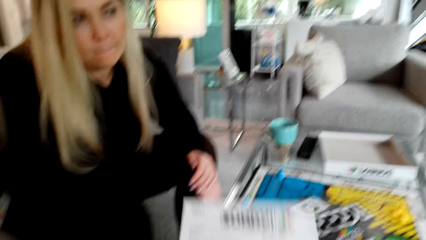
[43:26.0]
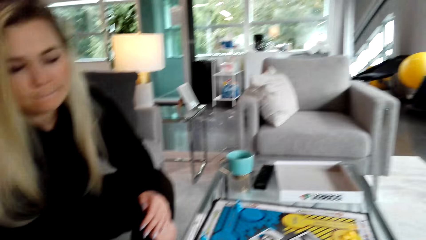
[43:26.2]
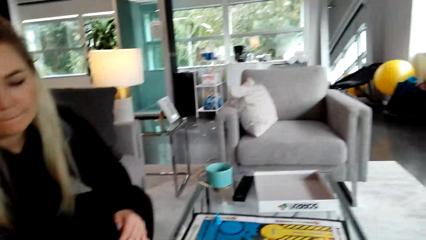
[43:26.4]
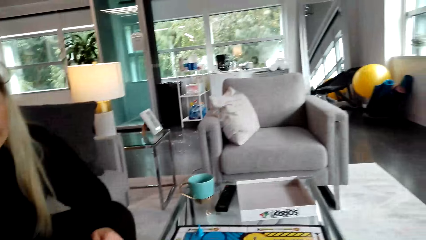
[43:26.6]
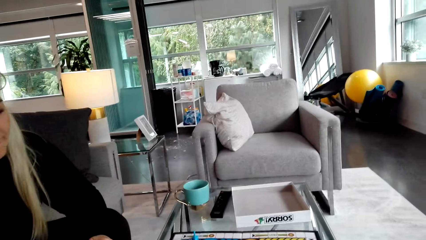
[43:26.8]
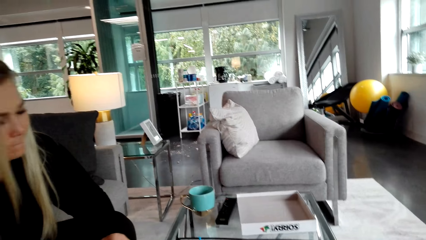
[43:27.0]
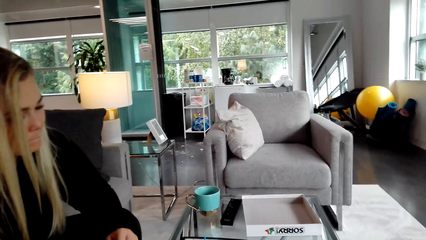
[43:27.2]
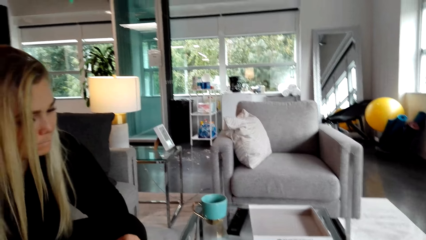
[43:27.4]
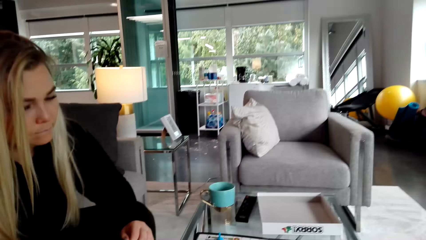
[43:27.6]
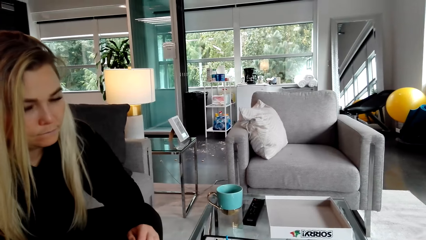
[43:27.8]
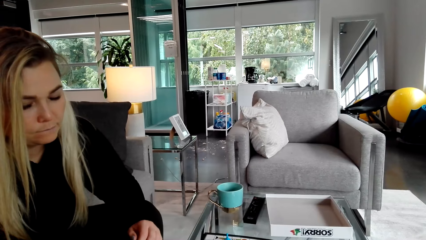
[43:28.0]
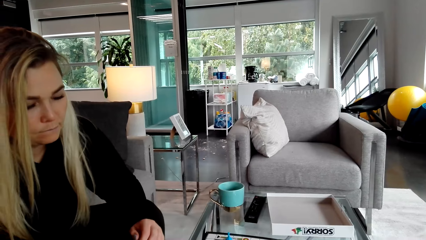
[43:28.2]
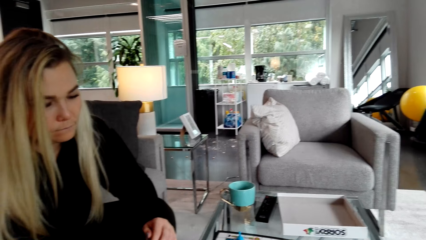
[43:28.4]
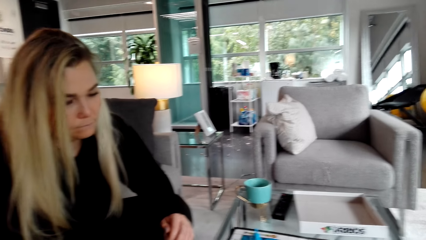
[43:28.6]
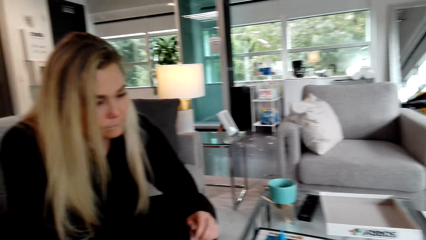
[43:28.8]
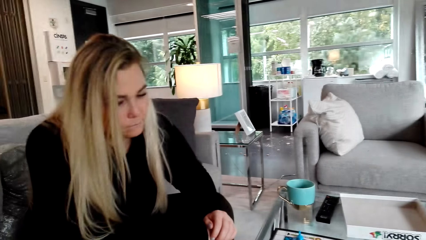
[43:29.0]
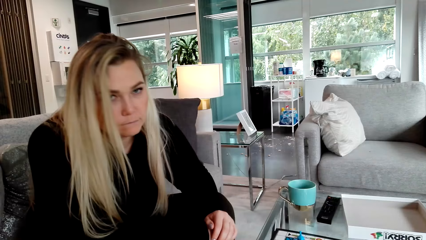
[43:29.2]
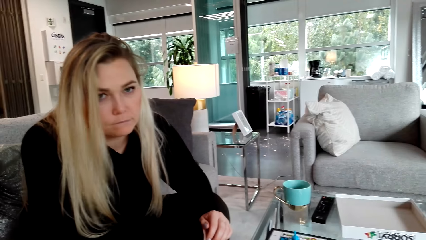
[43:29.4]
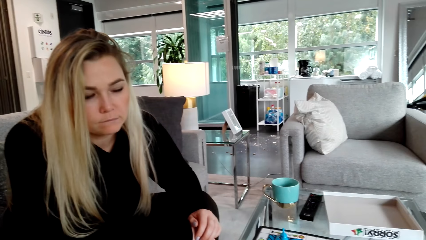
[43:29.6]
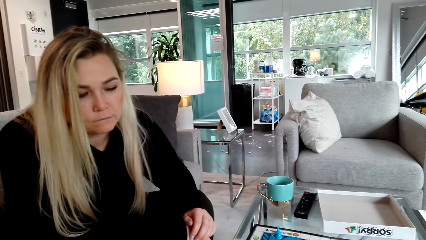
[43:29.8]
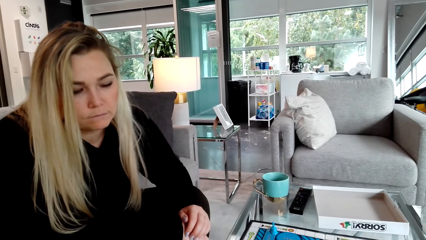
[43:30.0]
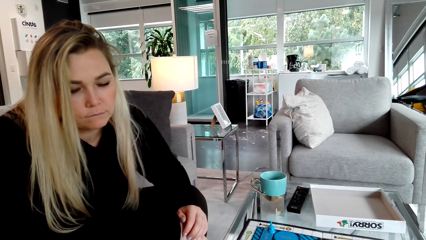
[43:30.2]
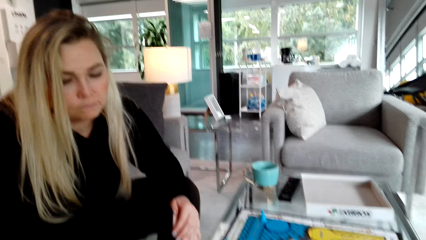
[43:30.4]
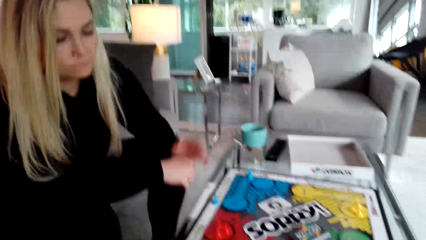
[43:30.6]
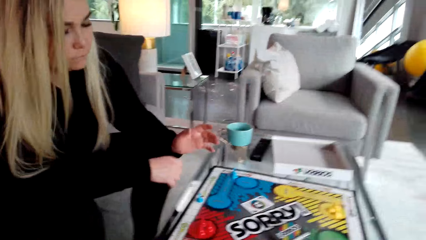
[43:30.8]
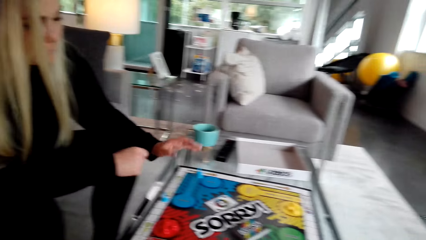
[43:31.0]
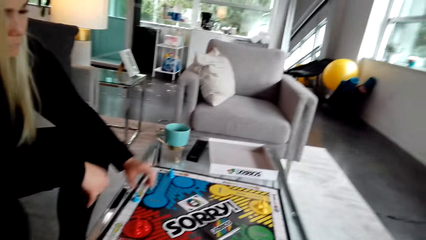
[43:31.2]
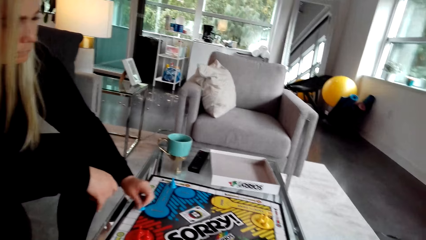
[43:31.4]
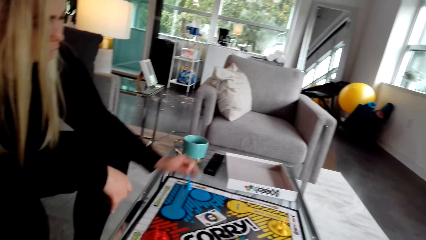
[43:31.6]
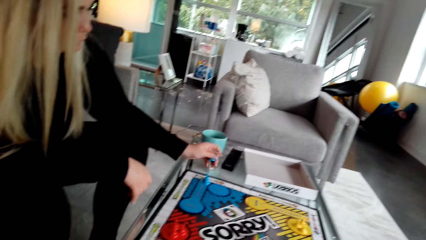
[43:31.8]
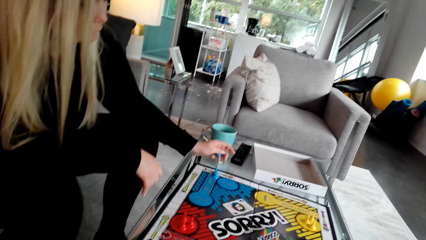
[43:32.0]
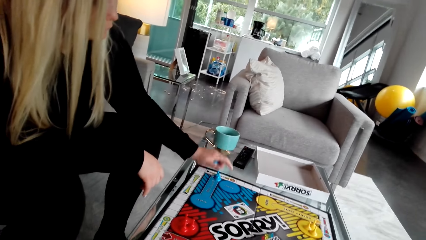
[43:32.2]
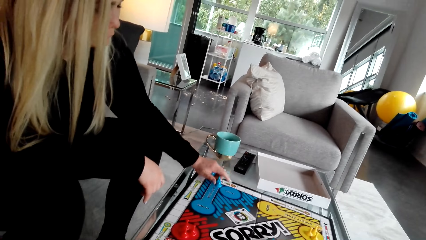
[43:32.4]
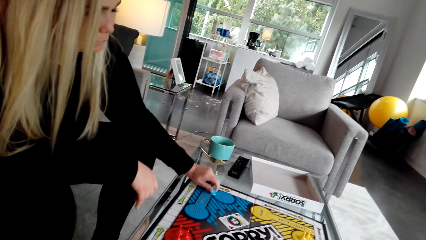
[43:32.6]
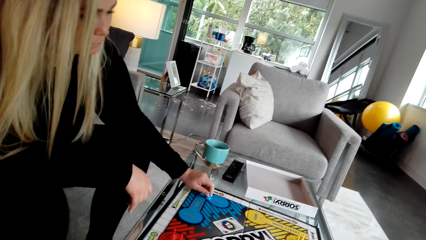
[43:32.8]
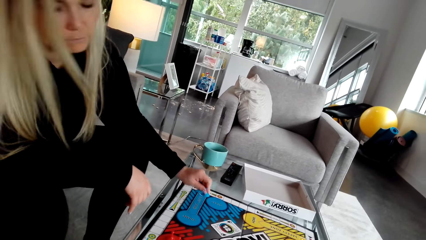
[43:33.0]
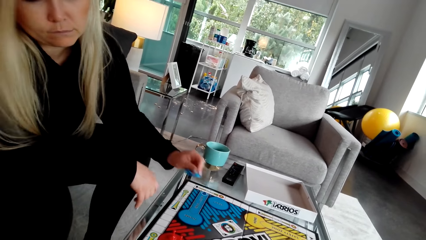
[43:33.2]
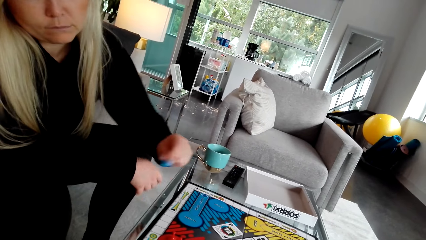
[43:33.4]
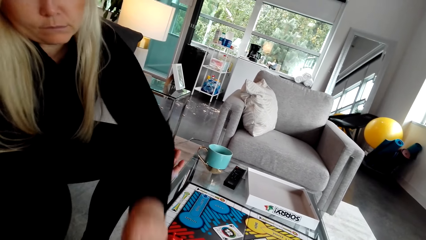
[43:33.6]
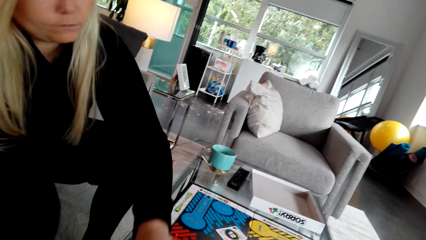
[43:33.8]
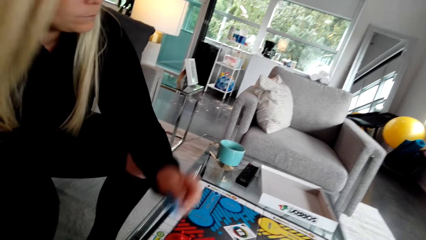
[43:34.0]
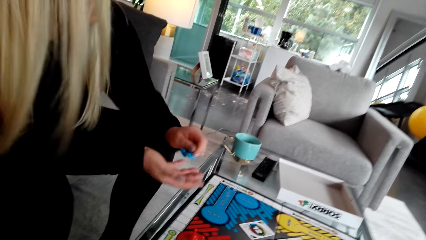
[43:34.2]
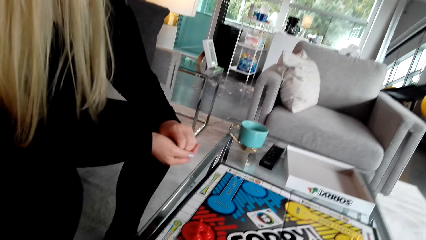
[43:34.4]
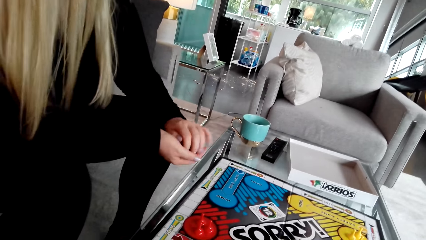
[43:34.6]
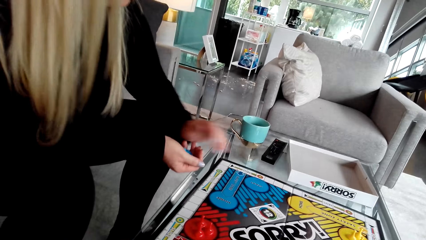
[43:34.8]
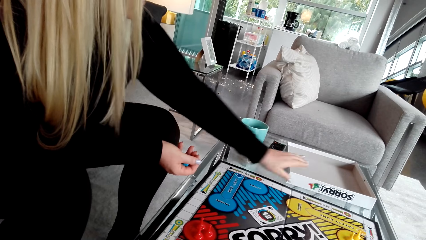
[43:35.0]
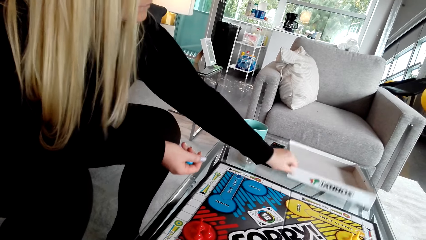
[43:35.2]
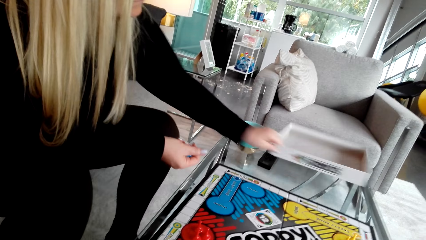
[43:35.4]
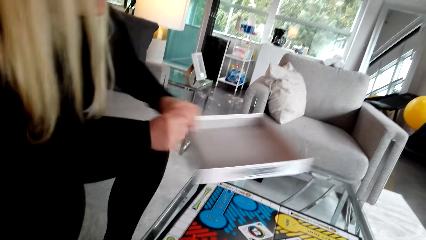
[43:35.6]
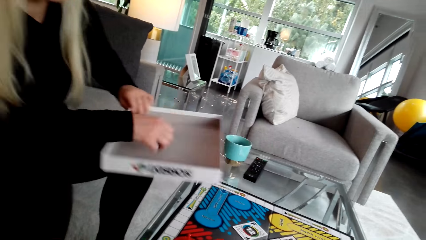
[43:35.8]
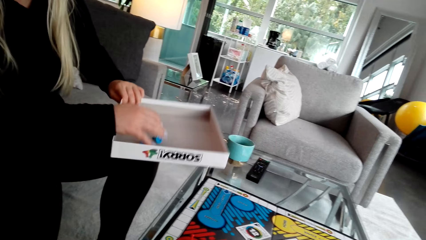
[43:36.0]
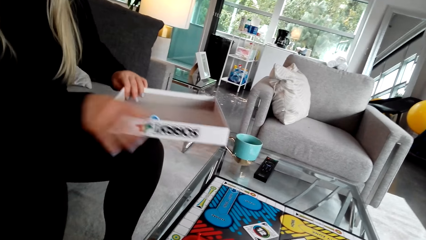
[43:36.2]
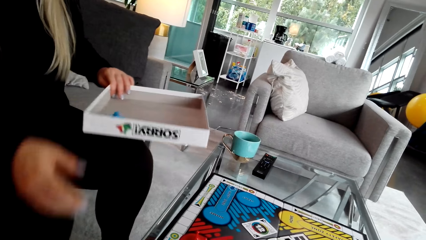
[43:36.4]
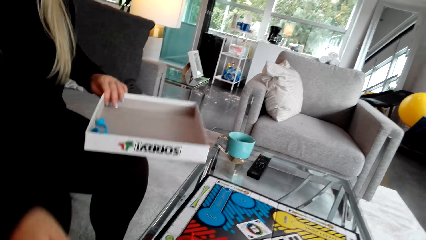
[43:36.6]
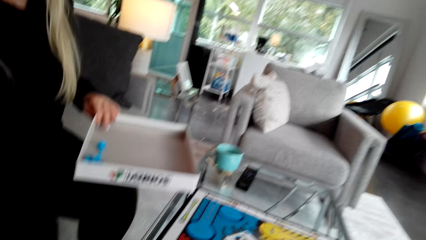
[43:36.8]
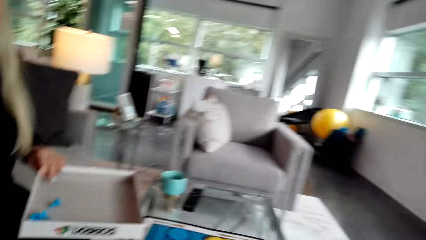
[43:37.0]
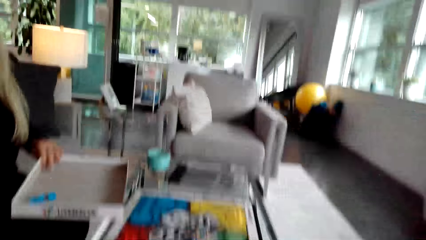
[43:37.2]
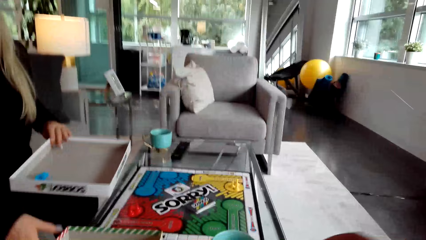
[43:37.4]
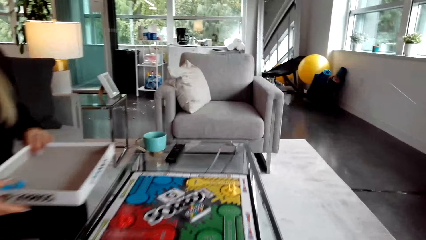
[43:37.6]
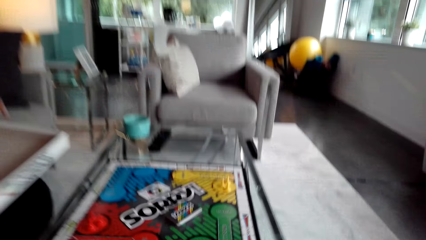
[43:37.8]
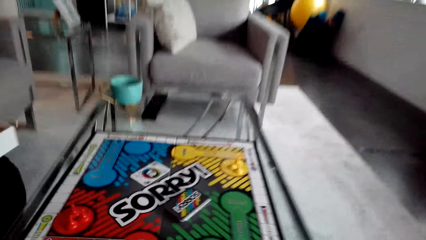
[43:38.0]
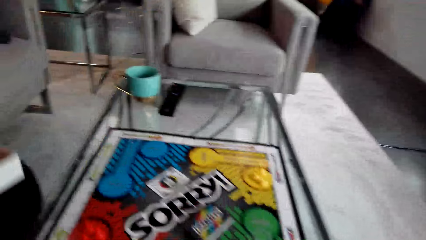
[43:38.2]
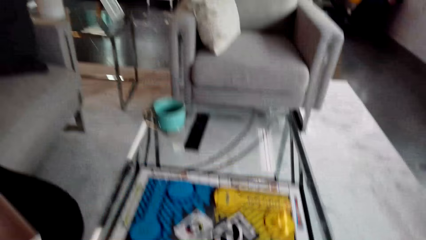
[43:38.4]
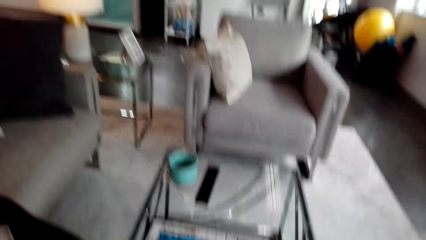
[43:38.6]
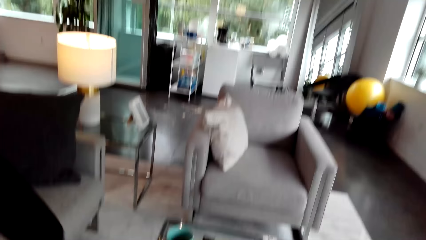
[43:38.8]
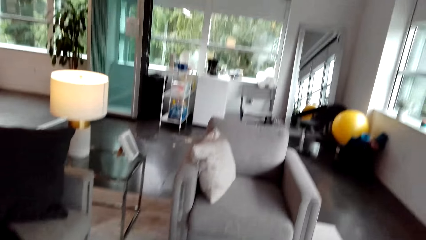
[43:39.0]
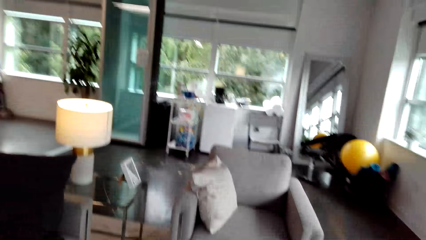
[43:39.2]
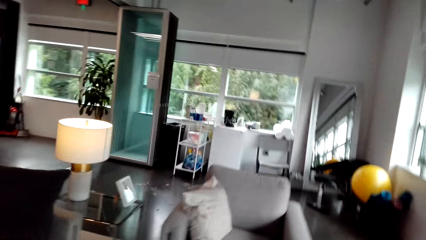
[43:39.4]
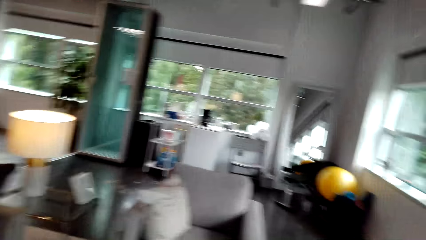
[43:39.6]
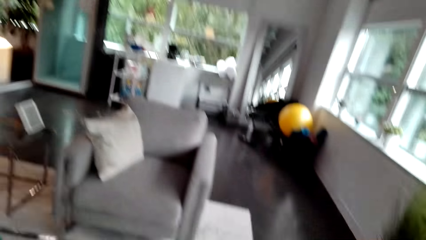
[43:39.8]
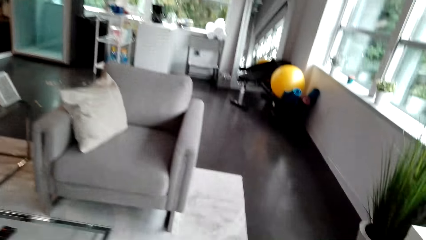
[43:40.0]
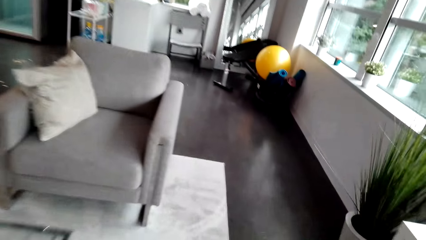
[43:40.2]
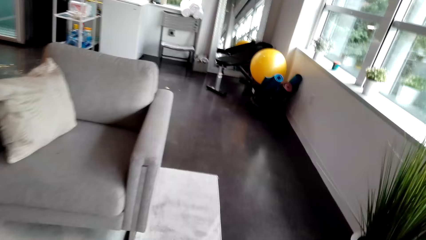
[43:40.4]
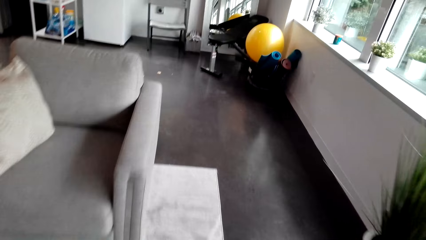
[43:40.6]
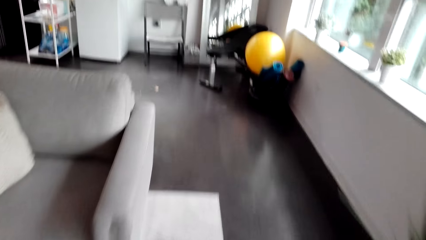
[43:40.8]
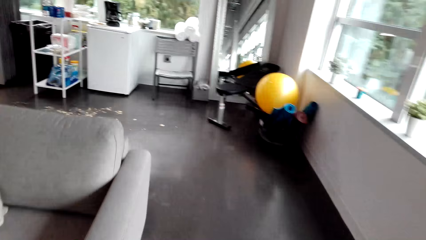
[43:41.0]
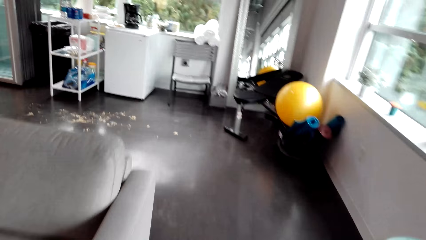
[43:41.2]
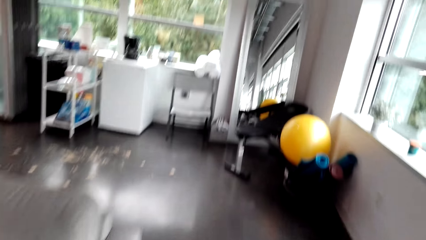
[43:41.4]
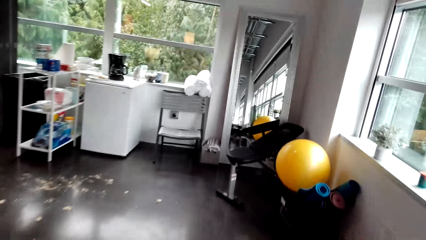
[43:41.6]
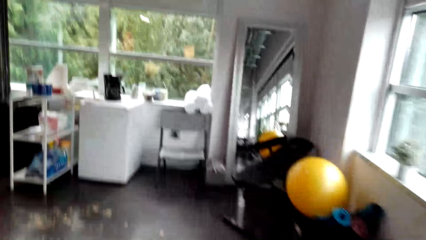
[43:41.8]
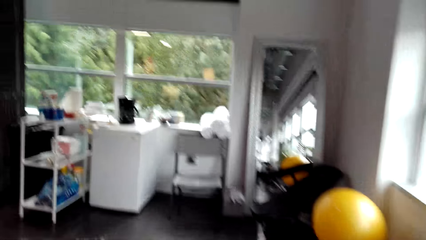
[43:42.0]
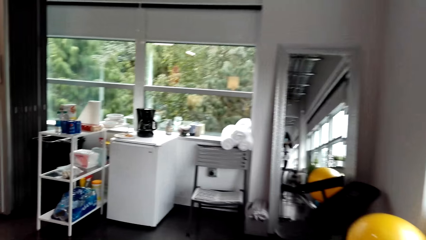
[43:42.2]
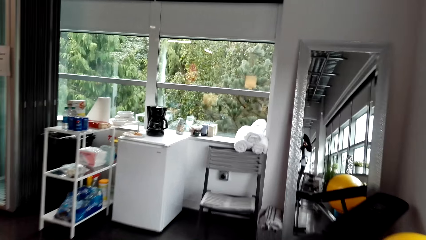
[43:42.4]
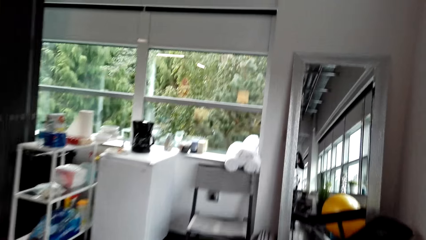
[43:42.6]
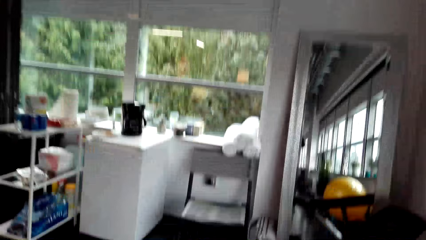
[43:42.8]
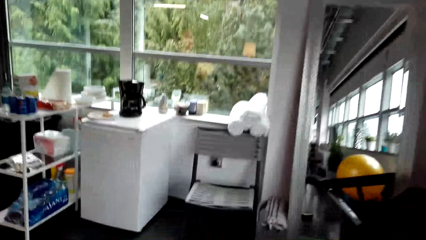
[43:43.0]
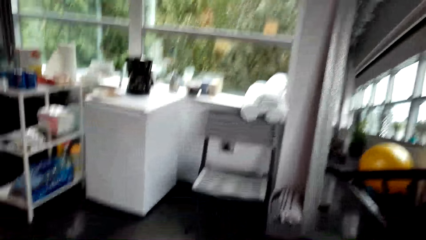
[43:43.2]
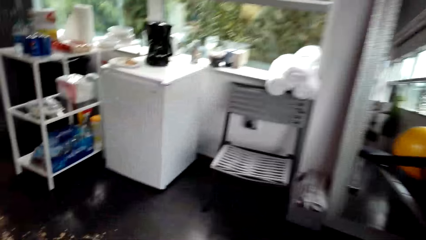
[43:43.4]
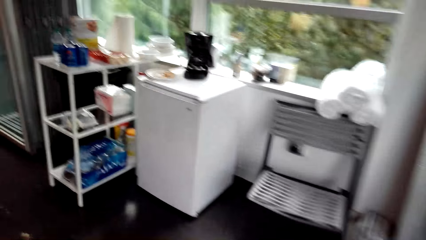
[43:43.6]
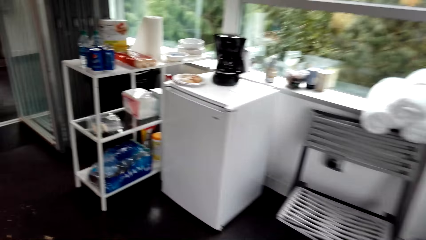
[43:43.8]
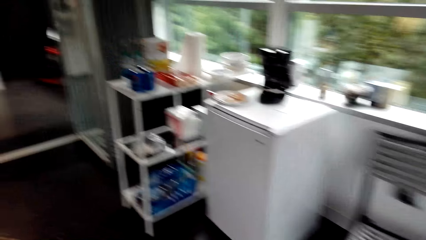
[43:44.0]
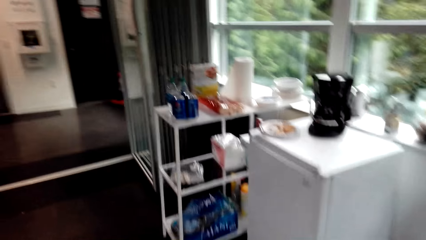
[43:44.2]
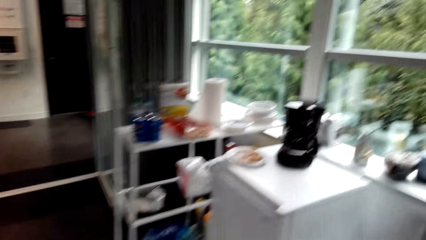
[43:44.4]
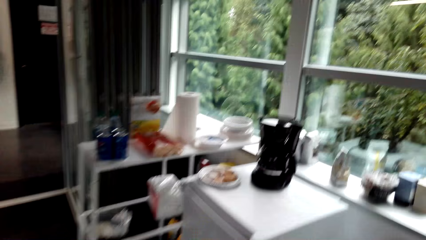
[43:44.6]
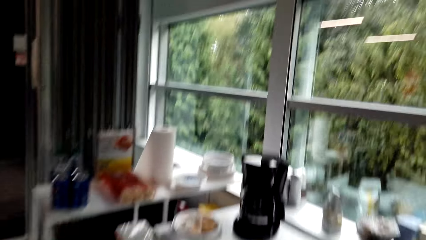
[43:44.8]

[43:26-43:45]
The camera wearer looks at the board. They look around the table. A woman picks a pawn, collects the blue rubber, picks something, places the pawns on her hand, and picks a box. The camera wearer places the pawns on the box. The woman puts the rubber in the box. The camera wearer stands up. They walk around the office to the window. They hold the cup.
